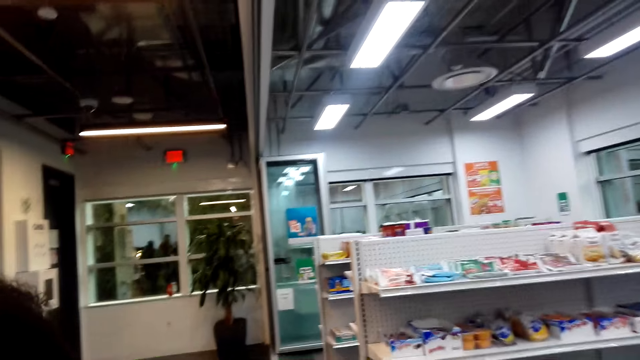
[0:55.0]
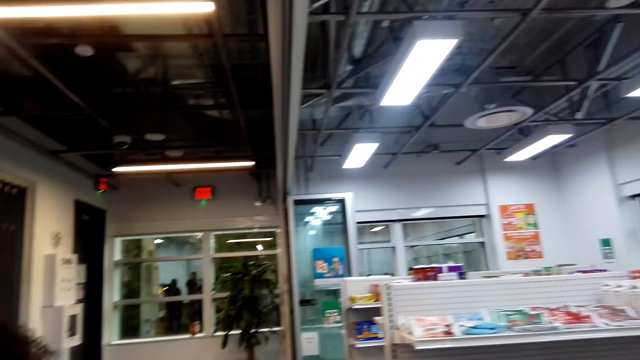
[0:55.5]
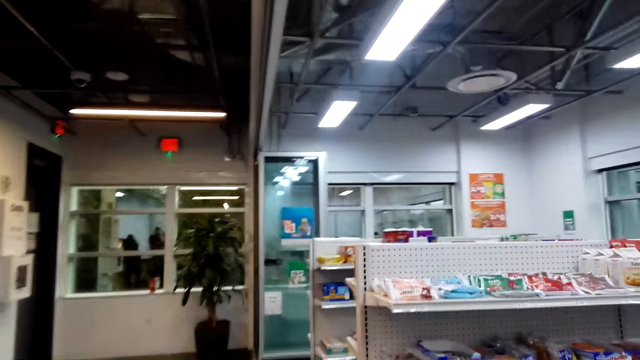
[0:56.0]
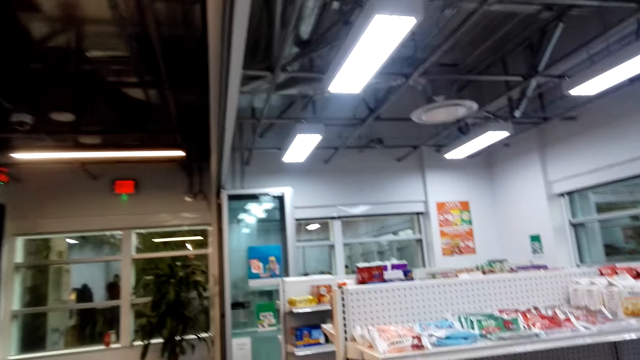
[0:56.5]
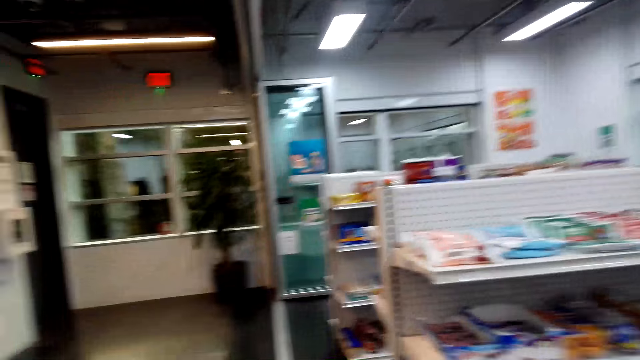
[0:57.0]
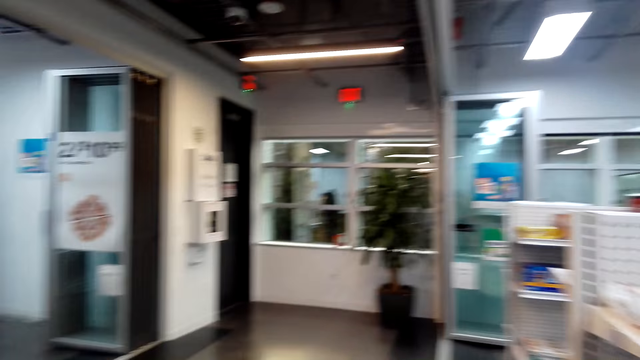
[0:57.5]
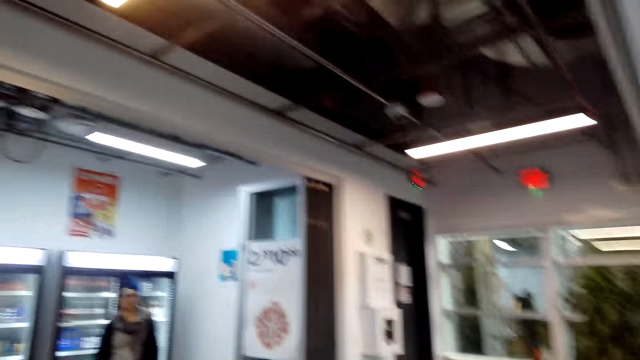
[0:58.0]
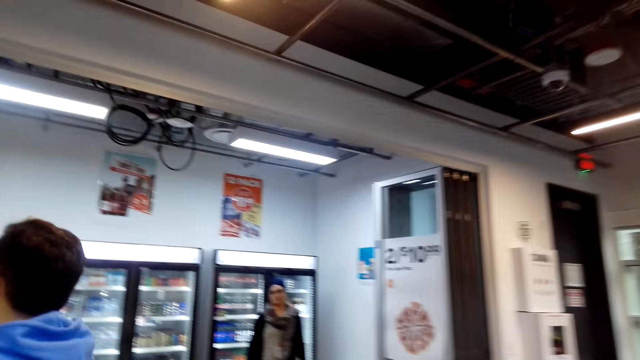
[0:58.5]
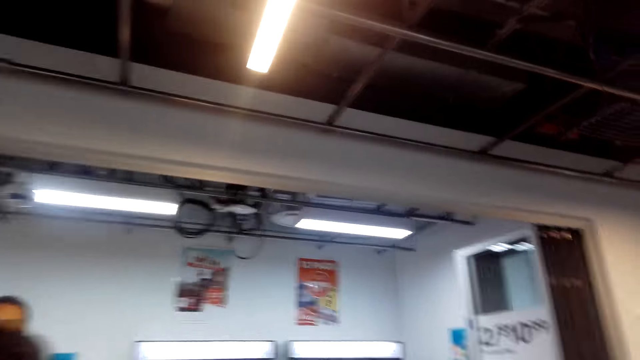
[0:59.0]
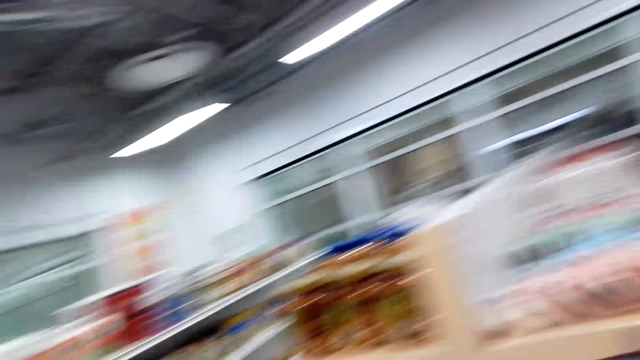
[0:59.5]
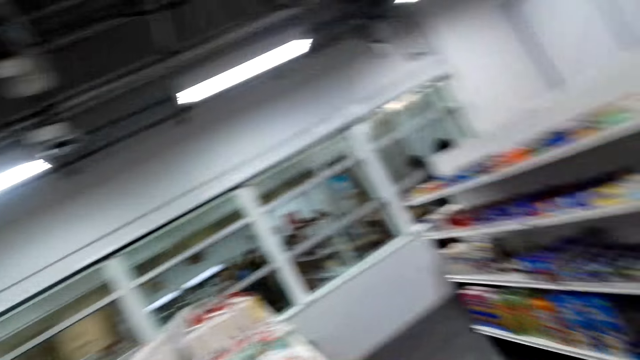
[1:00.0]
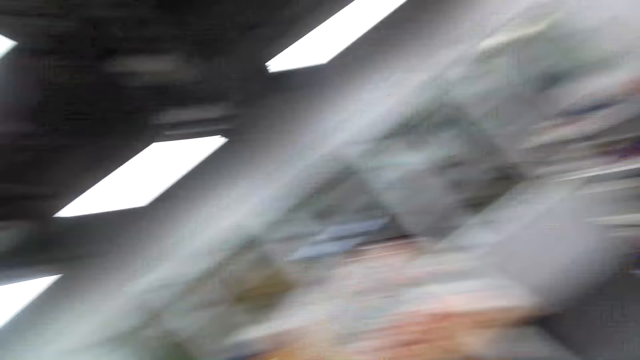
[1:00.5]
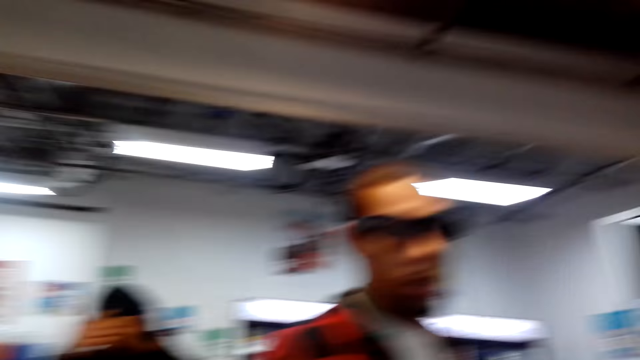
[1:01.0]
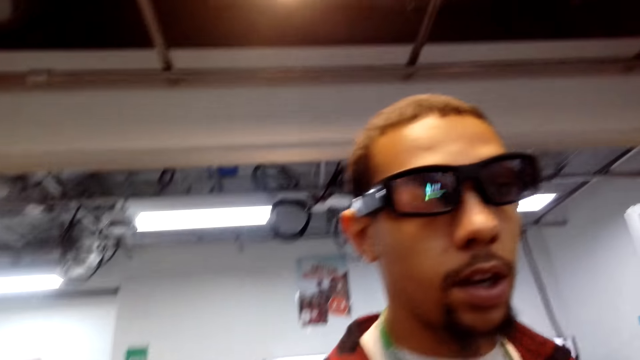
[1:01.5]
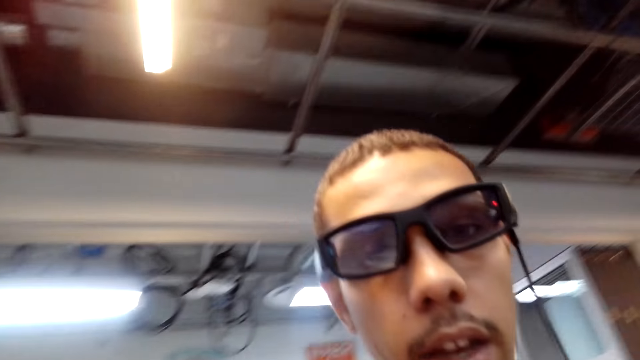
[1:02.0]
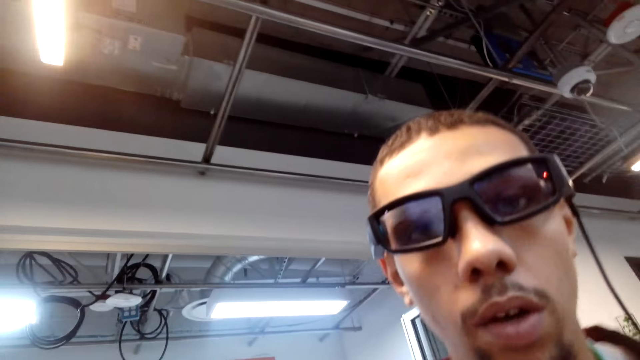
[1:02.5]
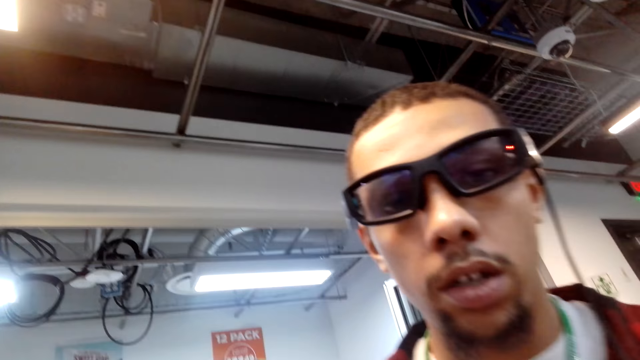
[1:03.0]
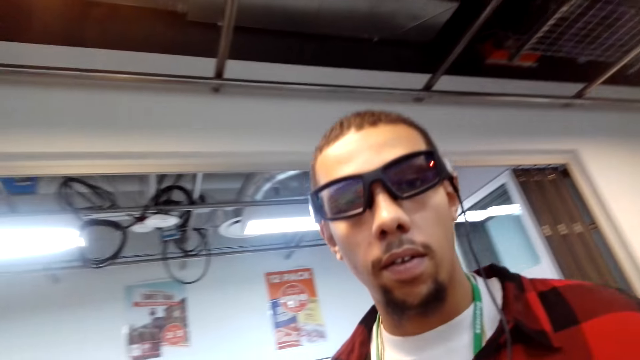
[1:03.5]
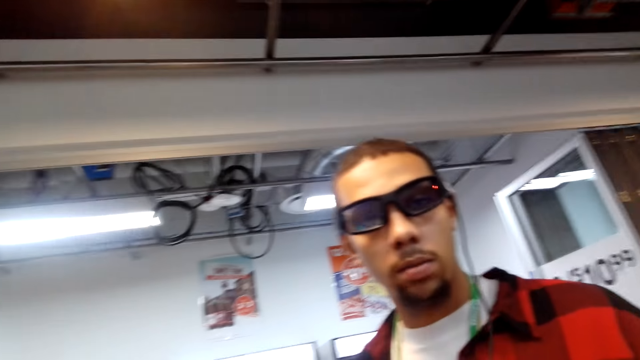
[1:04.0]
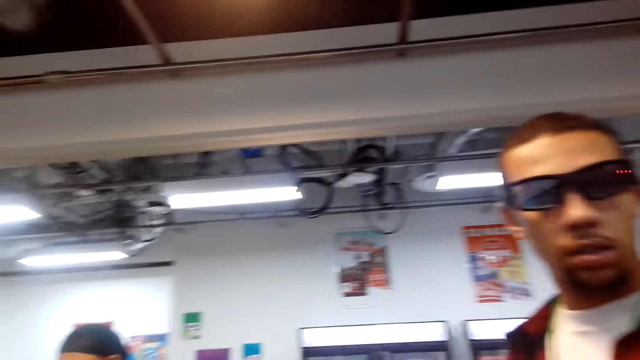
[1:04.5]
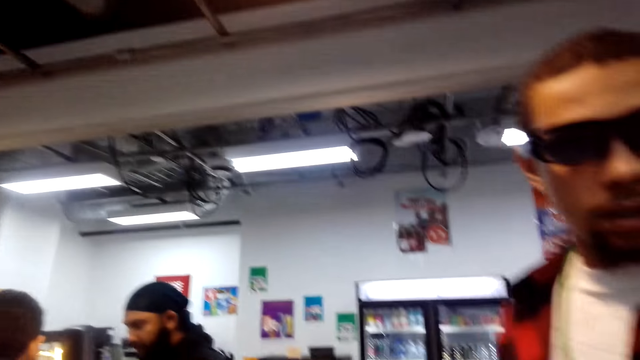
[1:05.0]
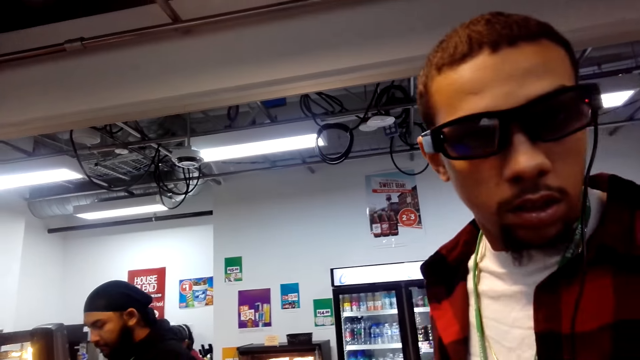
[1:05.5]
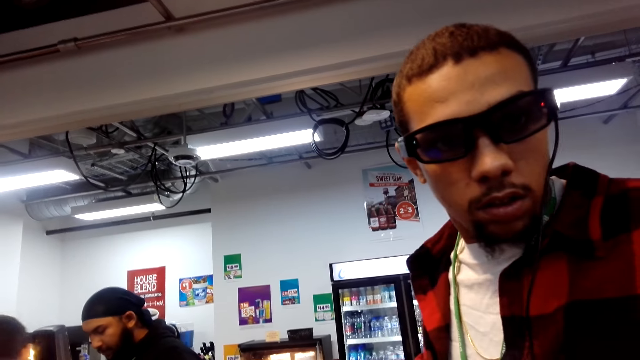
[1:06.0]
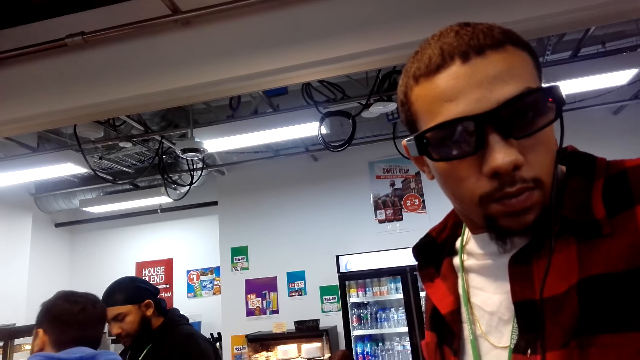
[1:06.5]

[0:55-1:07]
The camera wearer looks around. They converse with a man. The man looks at the camera wearer.

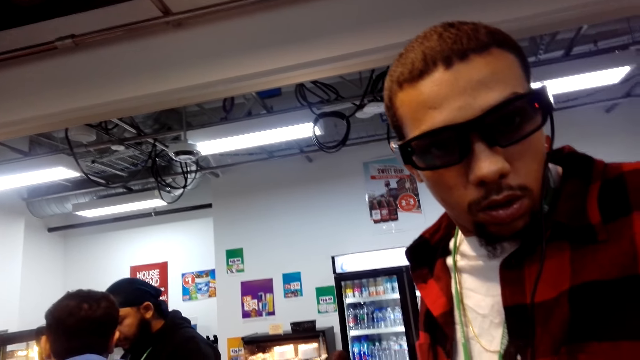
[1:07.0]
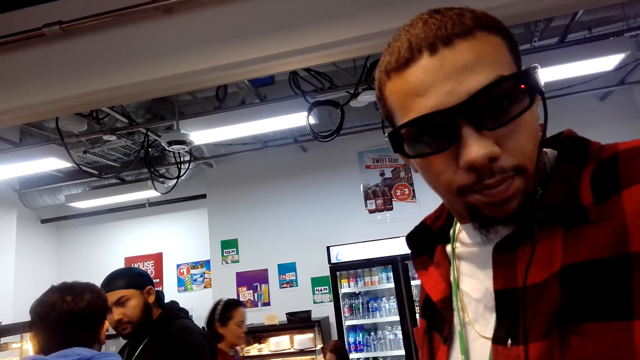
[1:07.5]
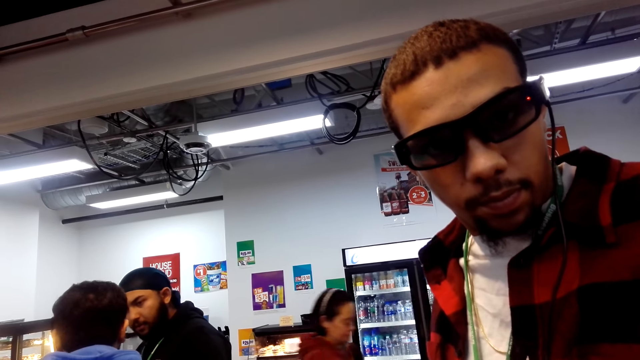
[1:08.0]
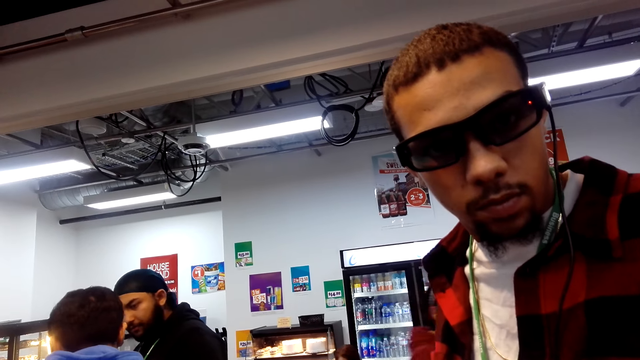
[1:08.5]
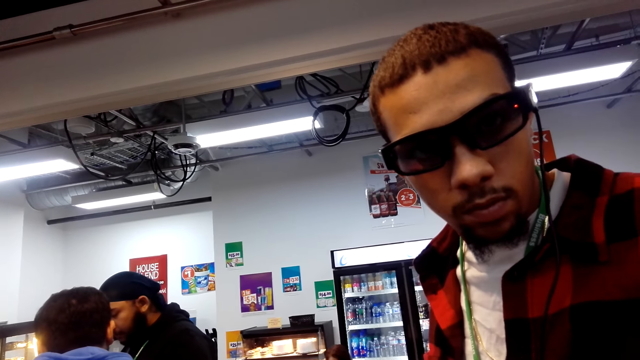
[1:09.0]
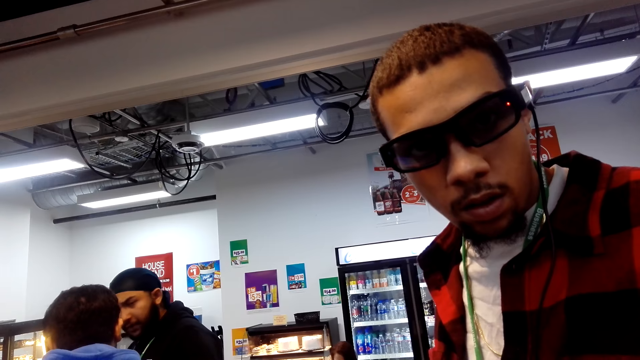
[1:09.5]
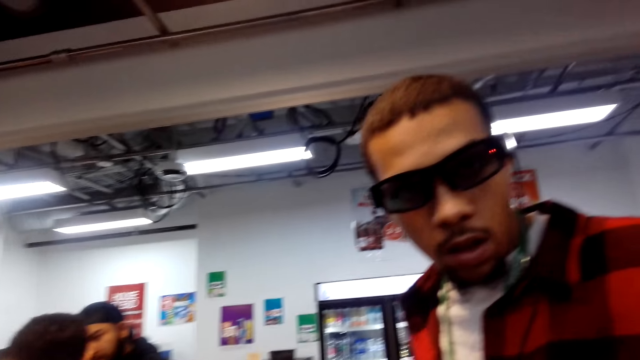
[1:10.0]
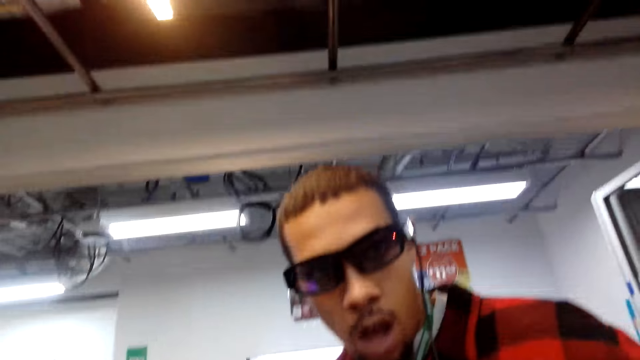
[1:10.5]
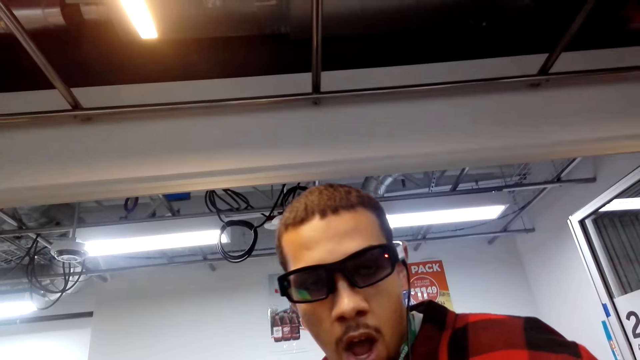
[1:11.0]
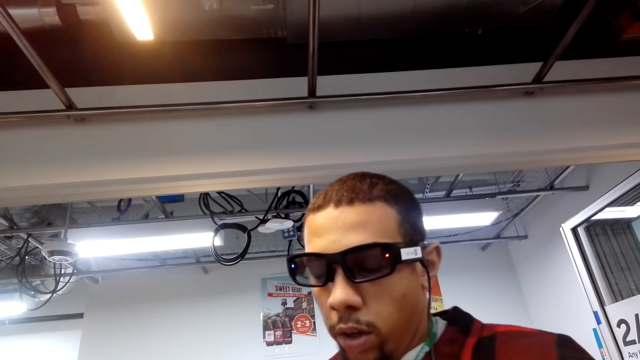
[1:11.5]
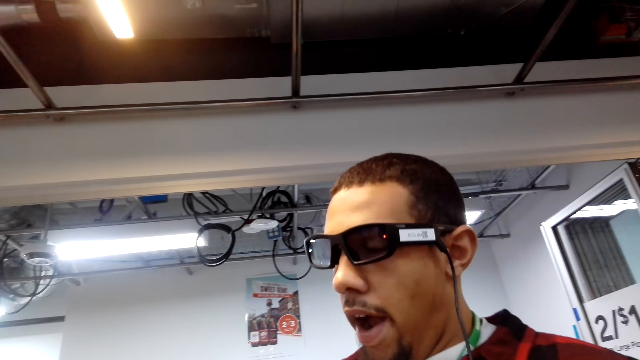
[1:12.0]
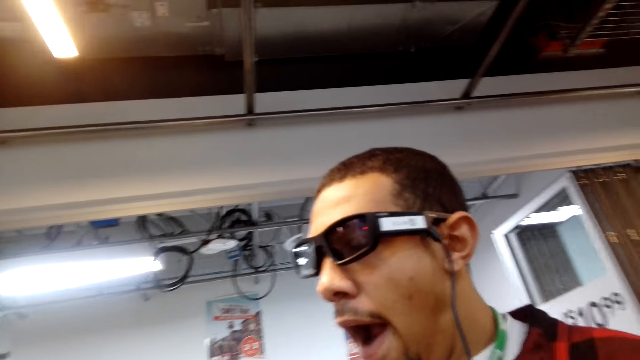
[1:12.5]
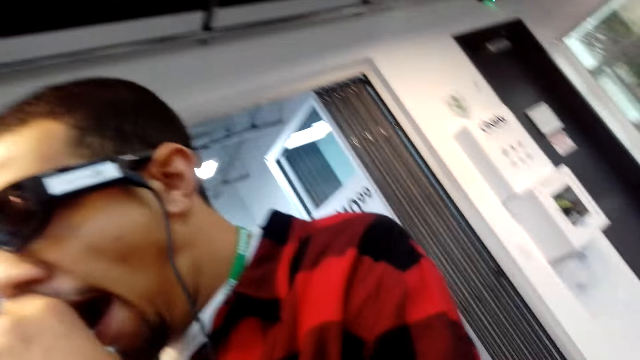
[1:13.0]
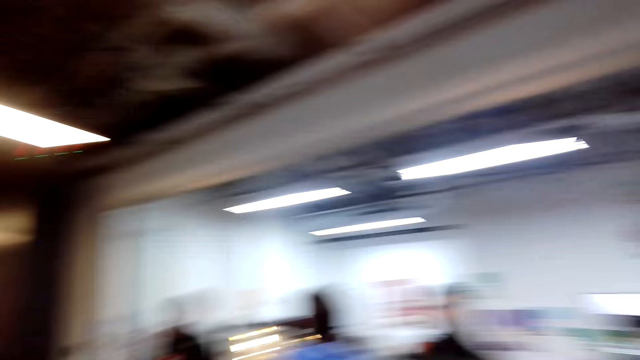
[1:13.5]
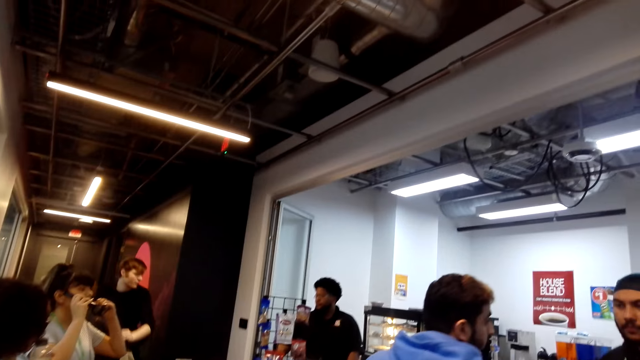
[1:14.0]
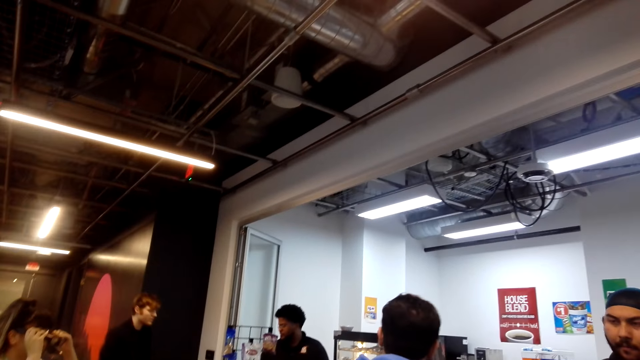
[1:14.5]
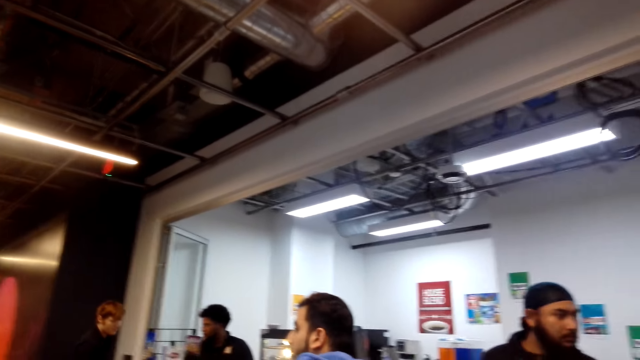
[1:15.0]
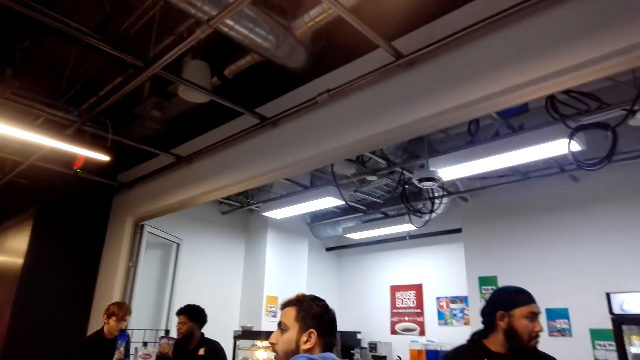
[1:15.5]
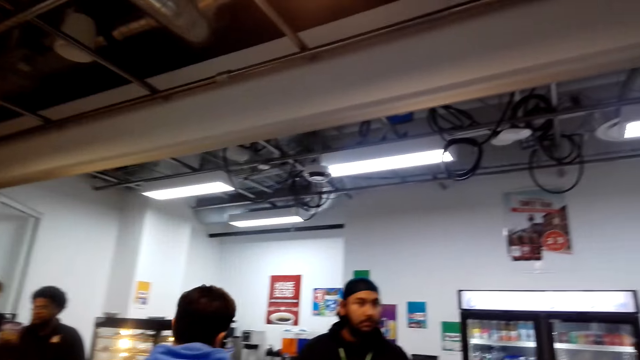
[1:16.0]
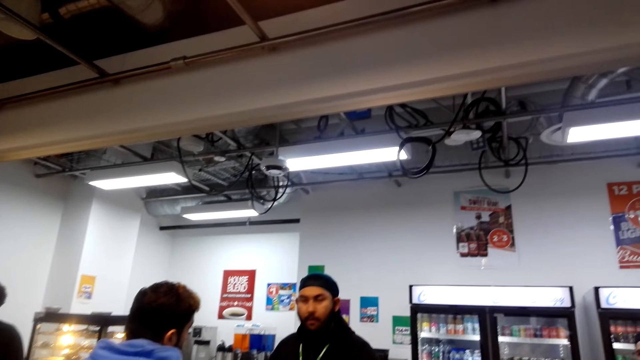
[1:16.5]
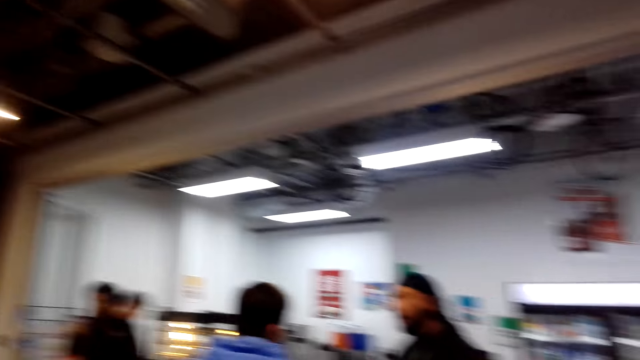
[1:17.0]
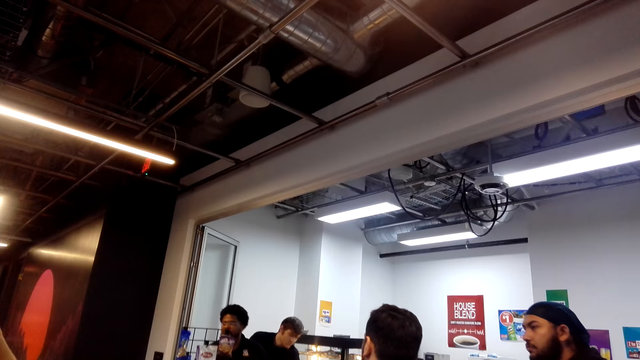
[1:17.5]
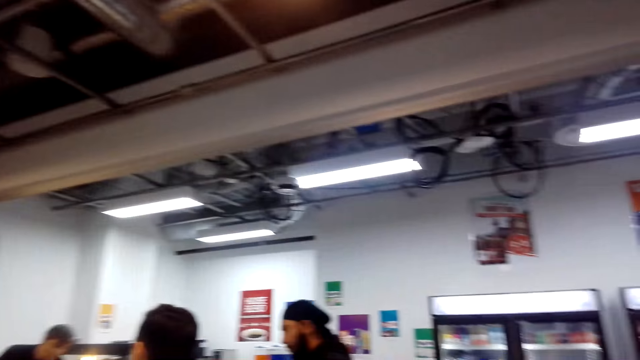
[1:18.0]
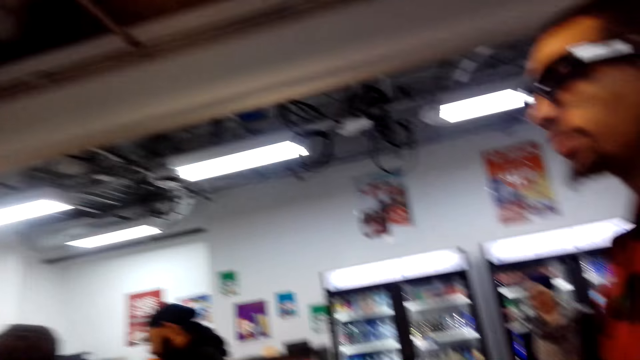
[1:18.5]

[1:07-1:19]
A person looks at the camera wearer.
